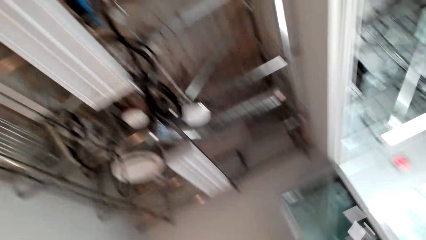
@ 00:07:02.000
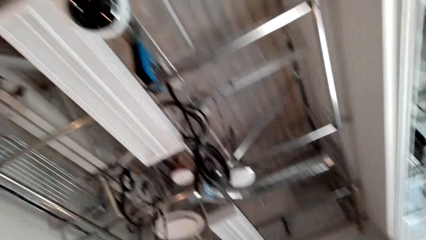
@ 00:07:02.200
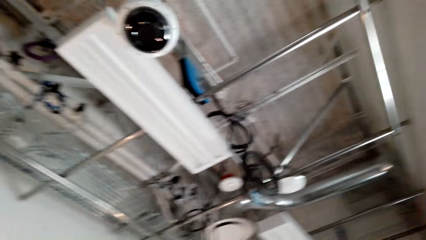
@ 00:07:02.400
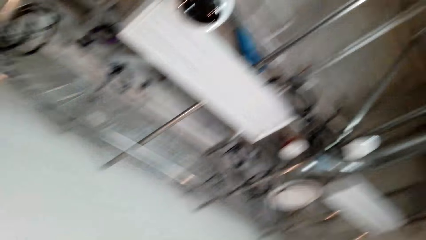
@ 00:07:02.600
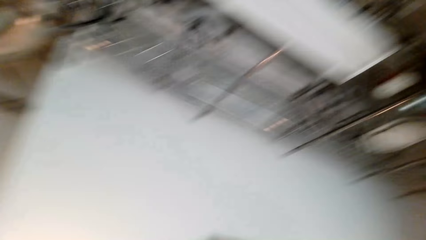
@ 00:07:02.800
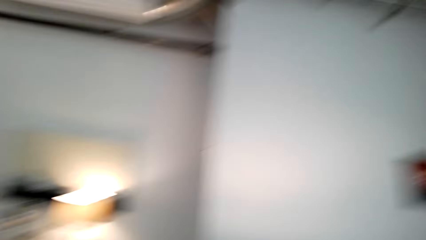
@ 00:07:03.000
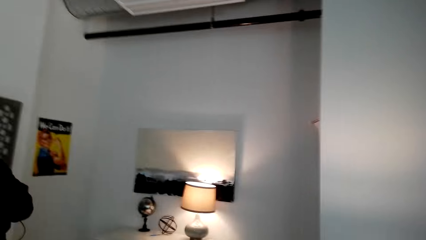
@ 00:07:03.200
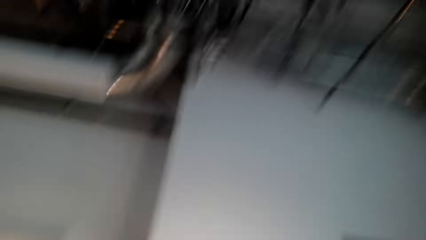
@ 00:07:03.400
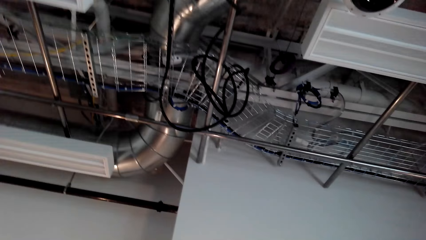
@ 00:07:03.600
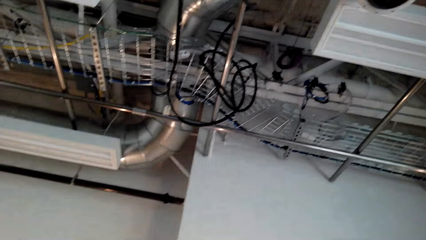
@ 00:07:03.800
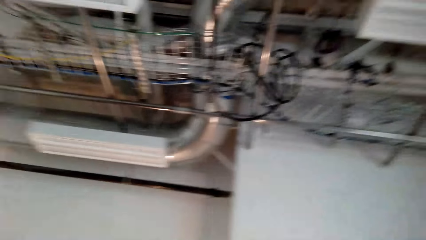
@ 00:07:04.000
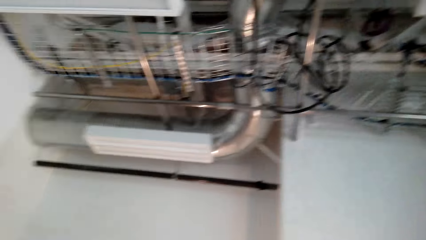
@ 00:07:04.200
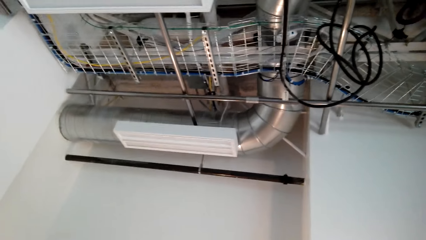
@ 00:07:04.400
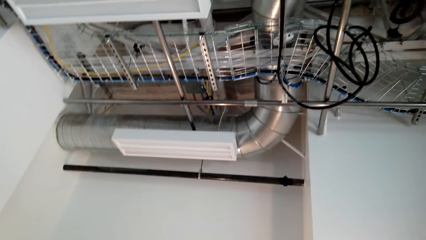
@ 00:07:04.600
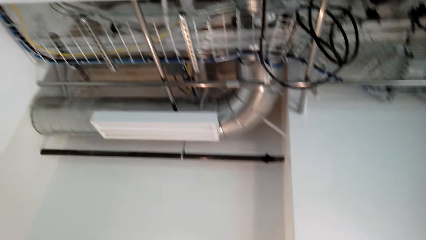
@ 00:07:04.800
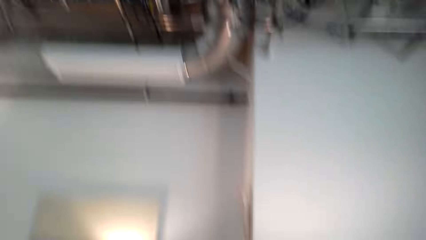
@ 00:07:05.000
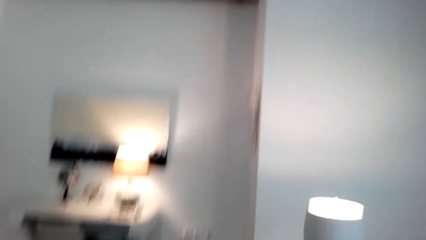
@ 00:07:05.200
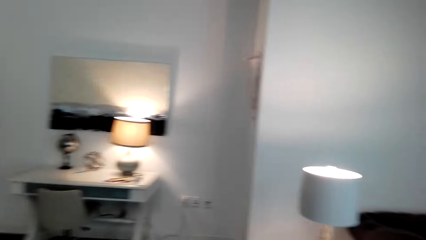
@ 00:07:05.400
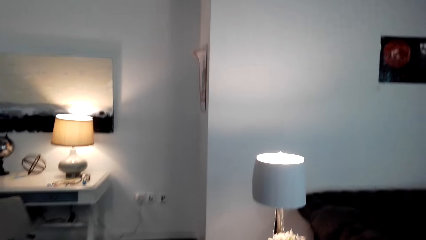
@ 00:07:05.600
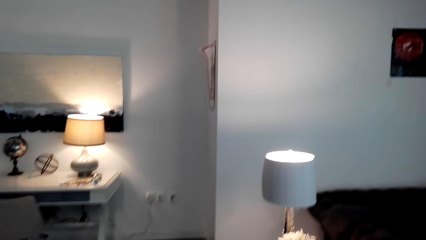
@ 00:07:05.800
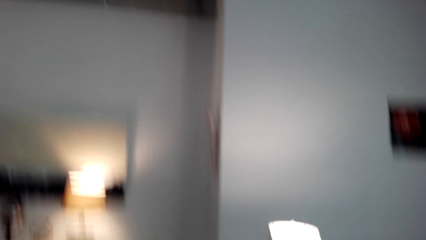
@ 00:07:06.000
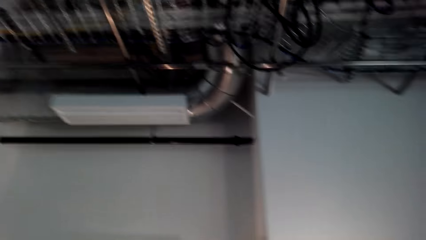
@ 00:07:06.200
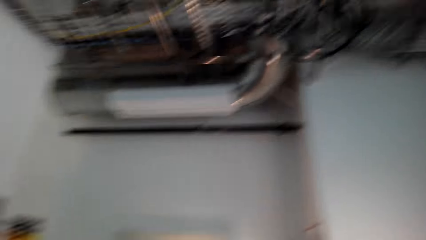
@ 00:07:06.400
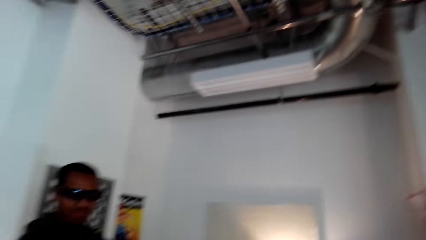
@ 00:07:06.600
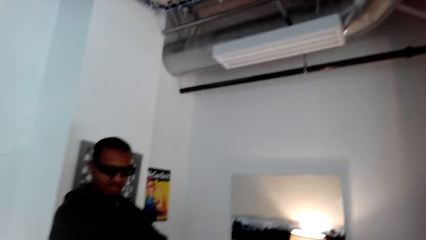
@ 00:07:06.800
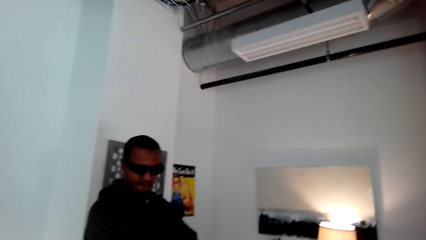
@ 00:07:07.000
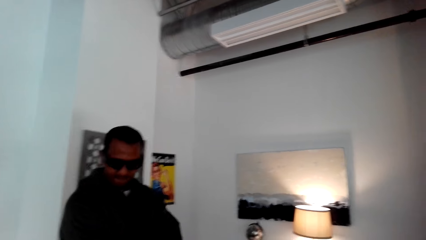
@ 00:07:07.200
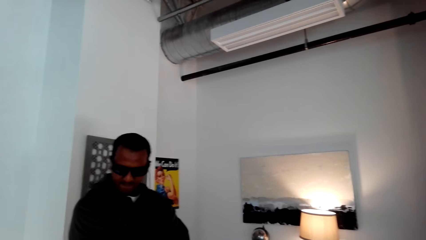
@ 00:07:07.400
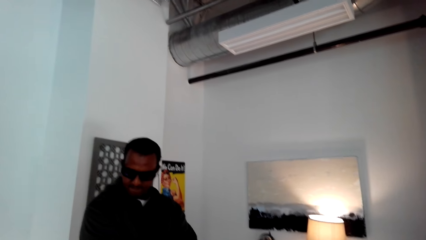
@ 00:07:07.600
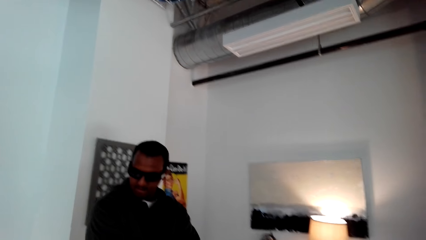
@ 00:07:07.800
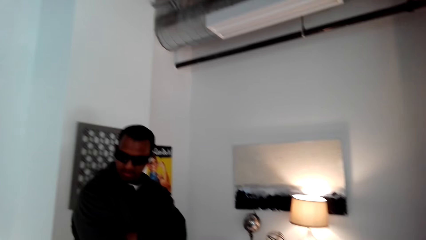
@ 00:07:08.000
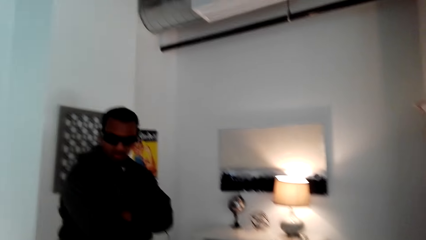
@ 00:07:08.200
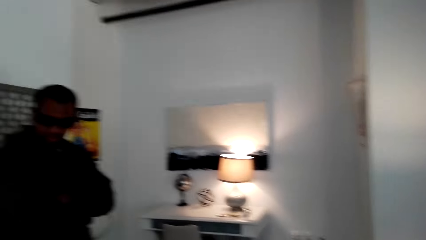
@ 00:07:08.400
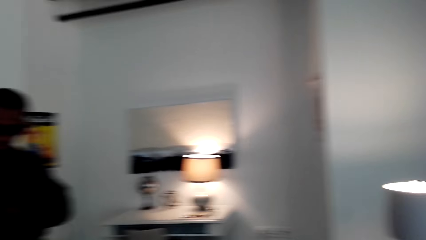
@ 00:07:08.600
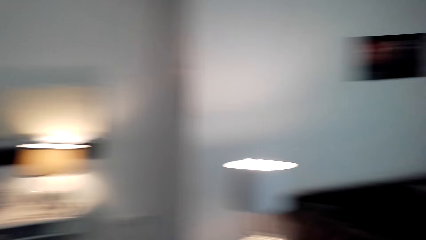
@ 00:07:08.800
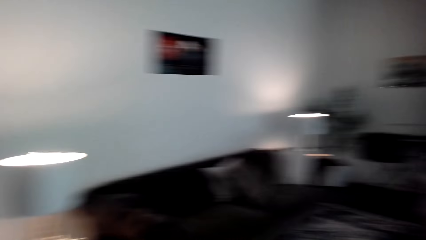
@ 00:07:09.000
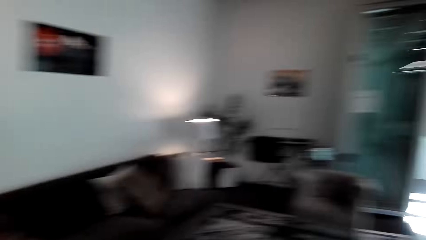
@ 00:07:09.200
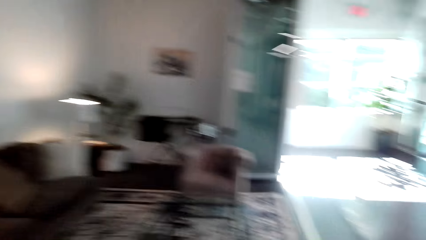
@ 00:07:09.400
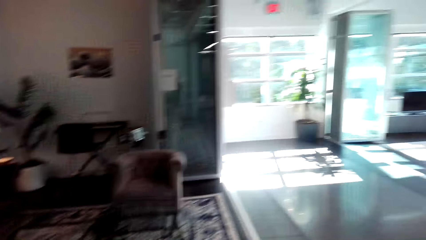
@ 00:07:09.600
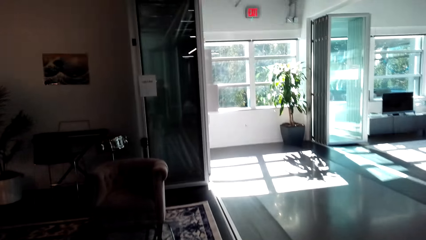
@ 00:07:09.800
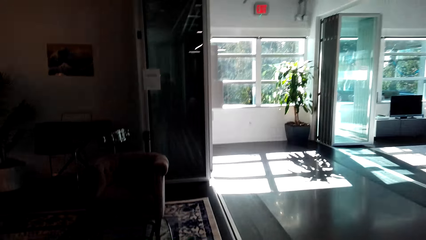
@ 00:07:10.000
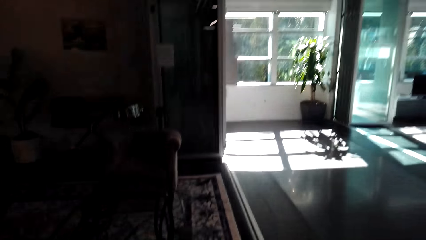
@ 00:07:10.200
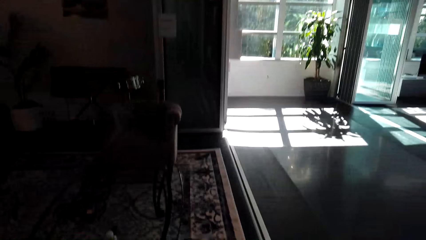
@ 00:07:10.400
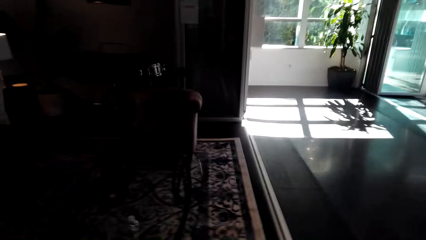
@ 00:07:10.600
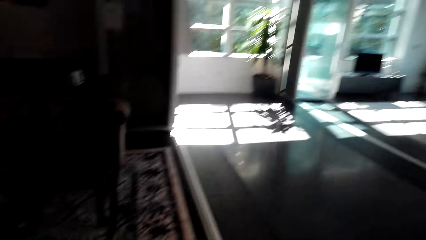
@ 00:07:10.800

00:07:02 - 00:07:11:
The camera wearer converses with a man. They look around the house. They converse with the man.

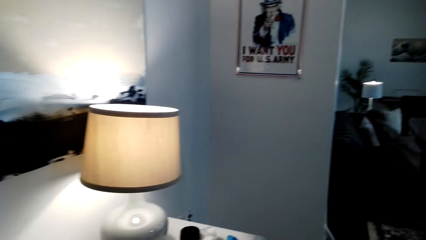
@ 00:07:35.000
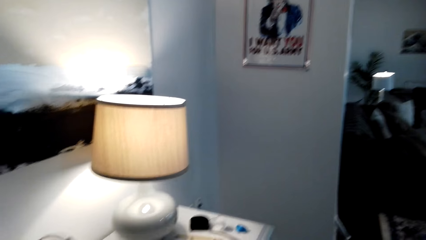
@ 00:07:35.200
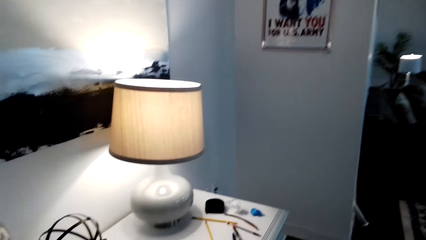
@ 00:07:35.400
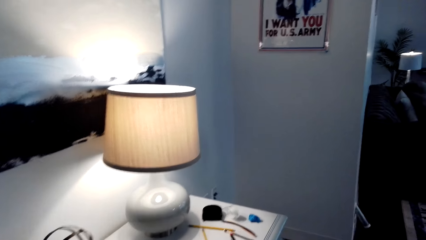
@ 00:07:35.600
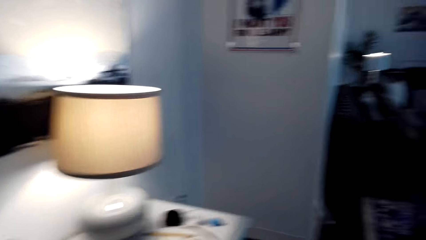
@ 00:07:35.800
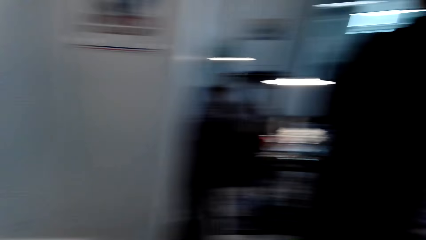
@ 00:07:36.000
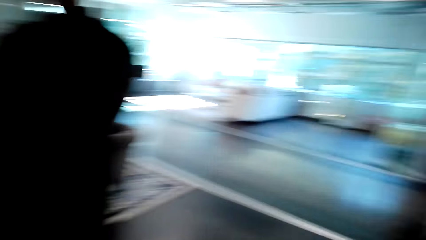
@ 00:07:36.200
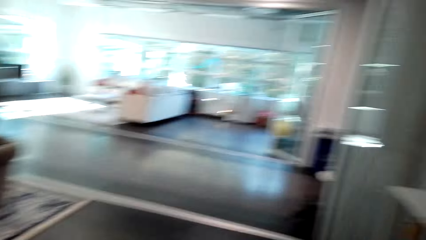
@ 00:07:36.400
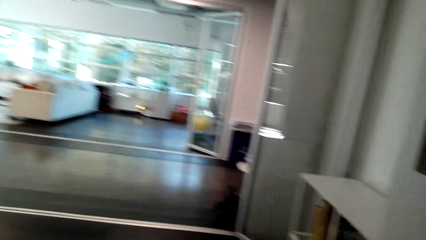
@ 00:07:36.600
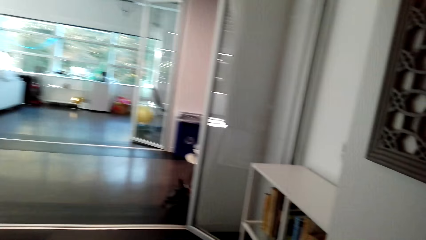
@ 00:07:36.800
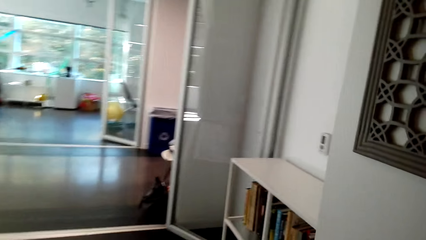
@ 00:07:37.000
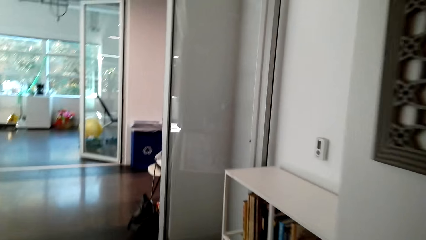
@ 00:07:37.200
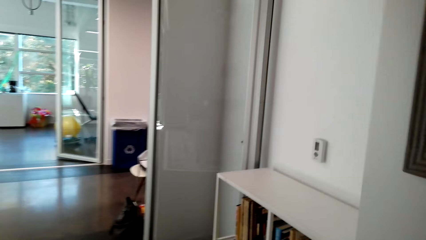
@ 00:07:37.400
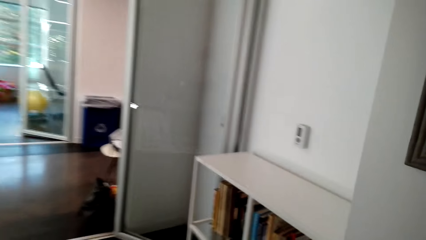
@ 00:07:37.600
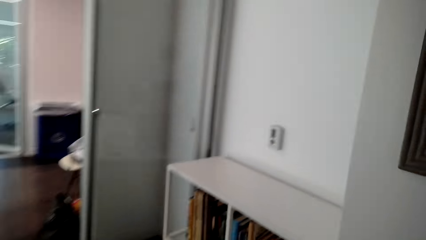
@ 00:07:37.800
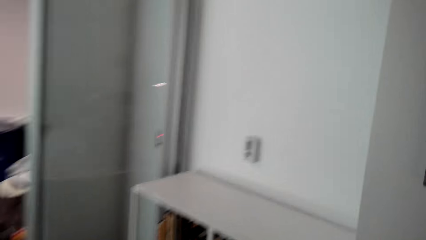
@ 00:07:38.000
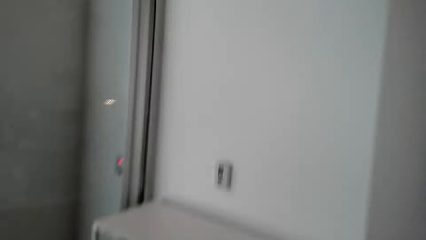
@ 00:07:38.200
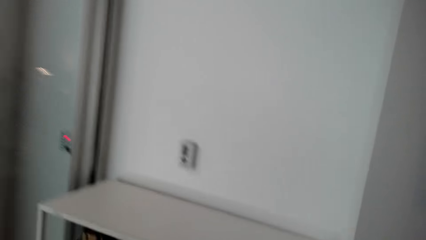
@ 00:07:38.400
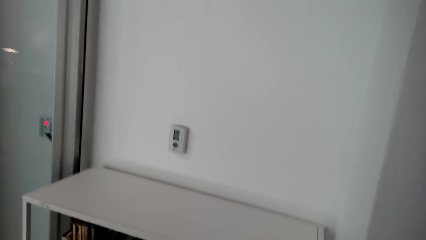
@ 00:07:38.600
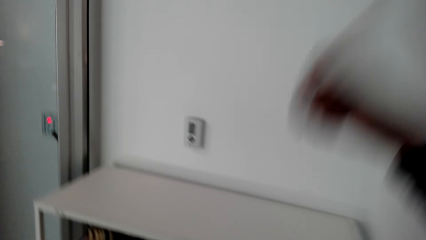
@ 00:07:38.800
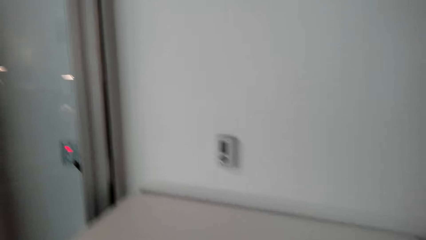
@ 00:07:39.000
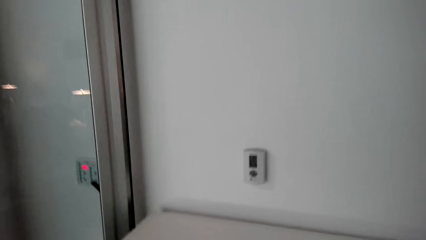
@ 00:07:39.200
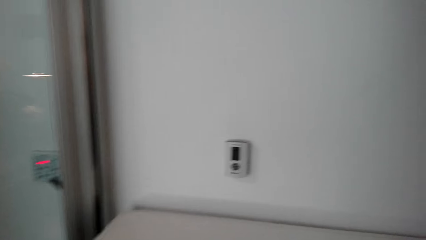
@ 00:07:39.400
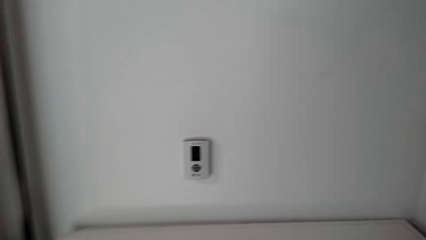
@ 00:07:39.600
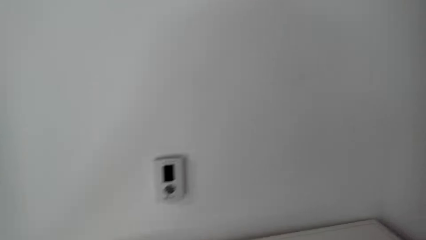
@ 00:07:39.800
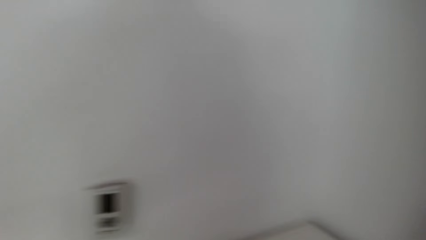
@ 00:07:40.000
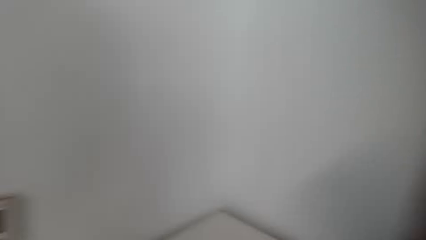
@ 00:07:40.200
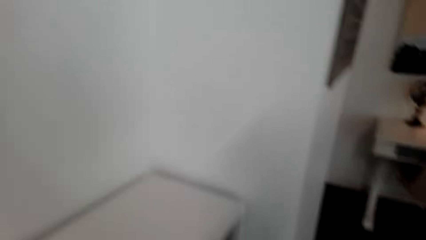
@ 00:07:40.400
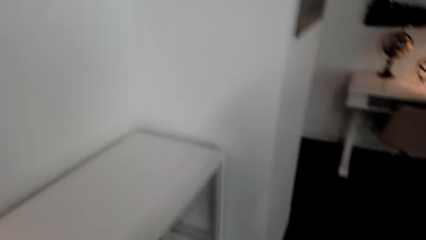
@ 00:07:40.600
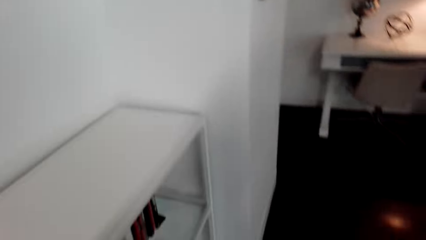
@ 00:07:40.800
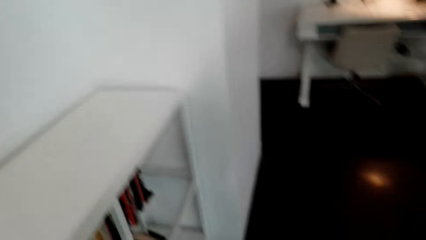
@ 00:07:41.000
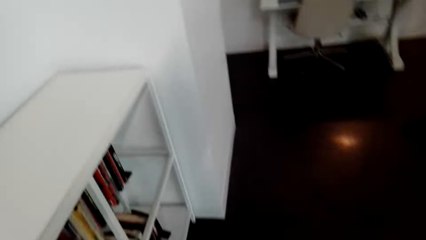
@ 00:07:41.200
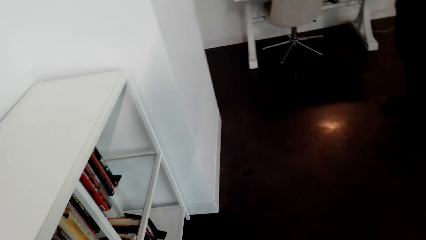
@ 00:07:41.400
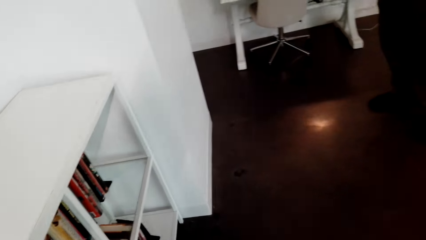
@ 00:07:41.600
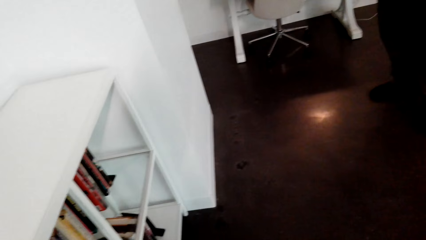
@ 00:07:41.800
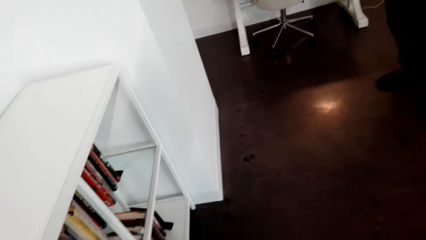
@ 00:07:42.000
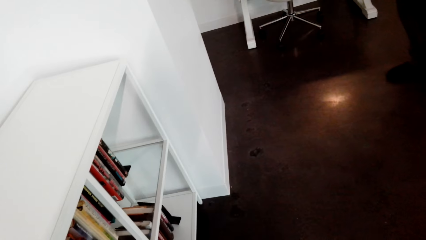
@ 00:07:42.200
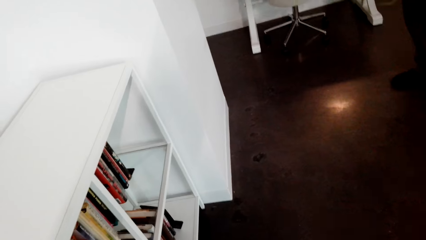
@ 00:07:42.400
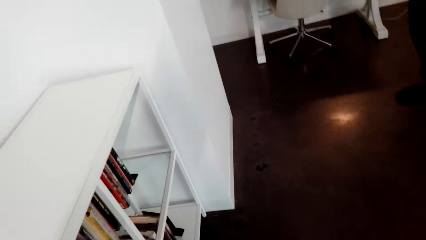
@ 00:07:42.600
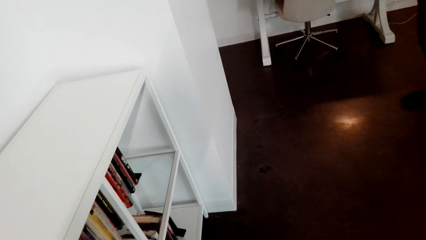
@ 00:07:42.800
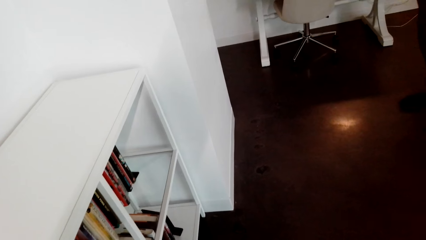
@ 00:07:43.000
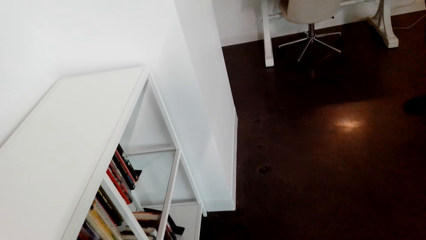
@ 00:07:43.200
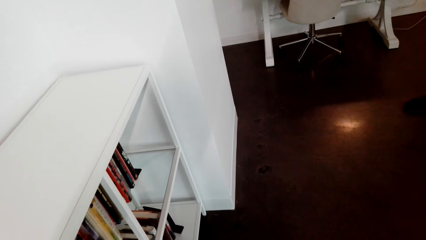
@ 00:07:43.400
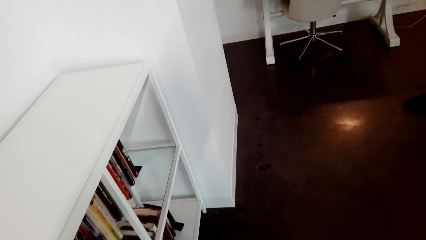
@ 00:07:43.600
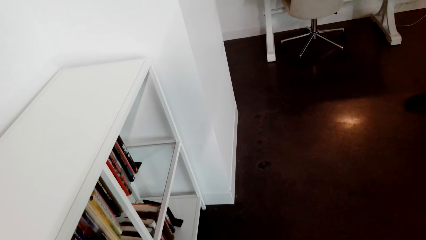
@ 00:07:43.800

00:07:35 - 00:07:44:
The camera wearer walks around the house. They converse with a man.
